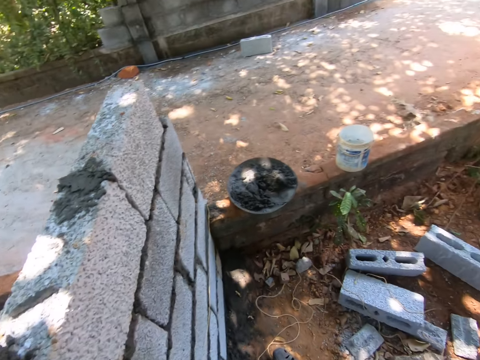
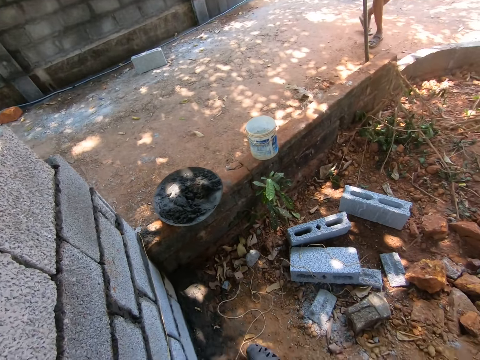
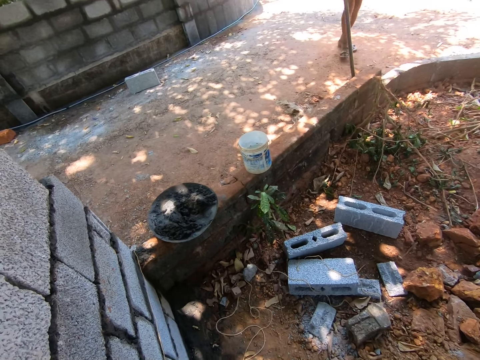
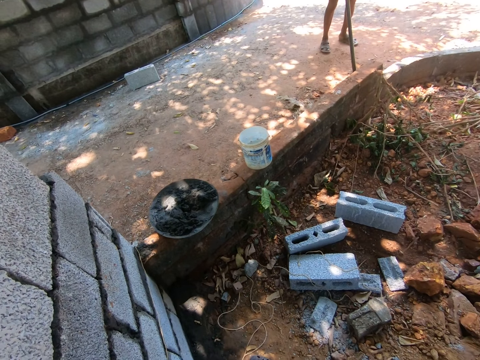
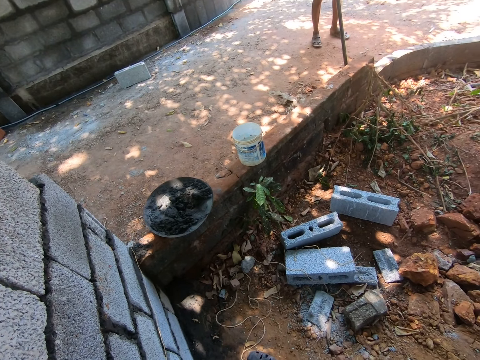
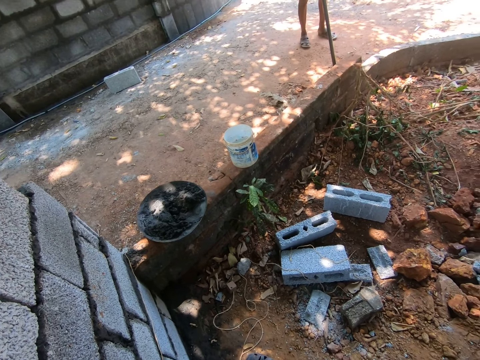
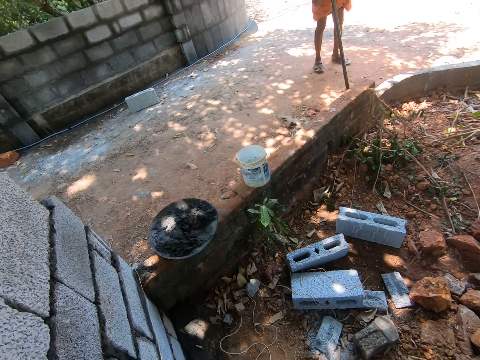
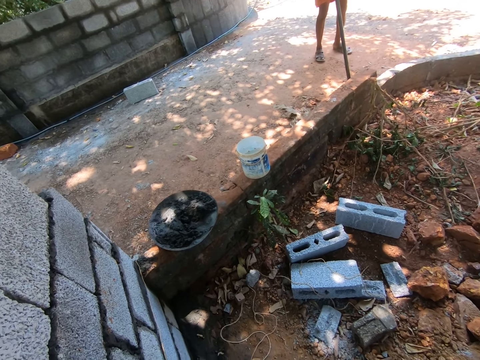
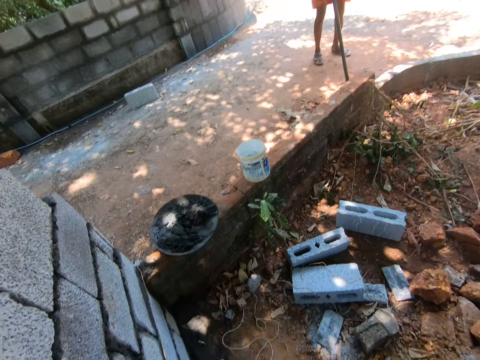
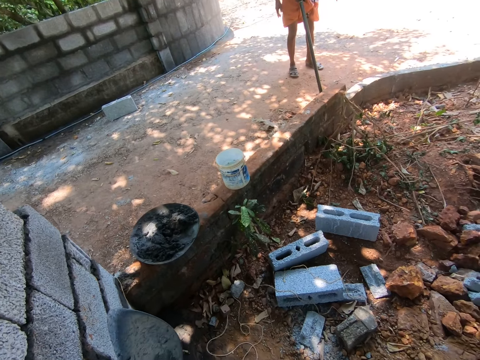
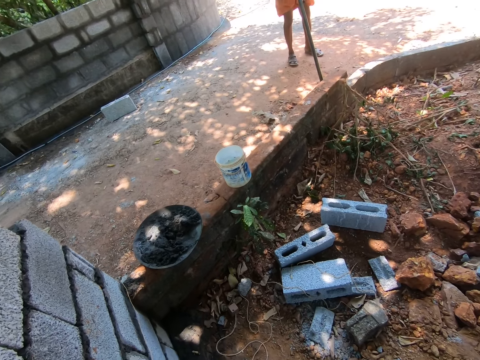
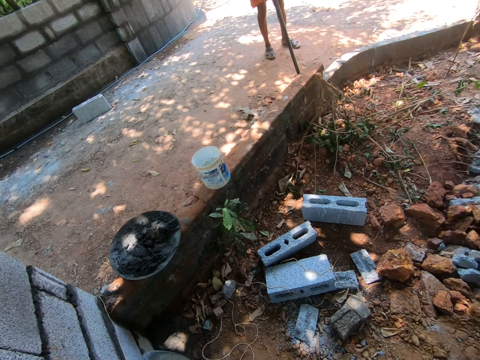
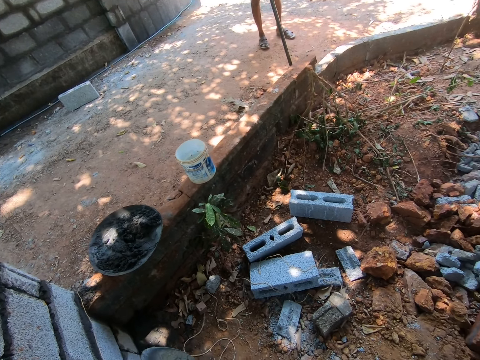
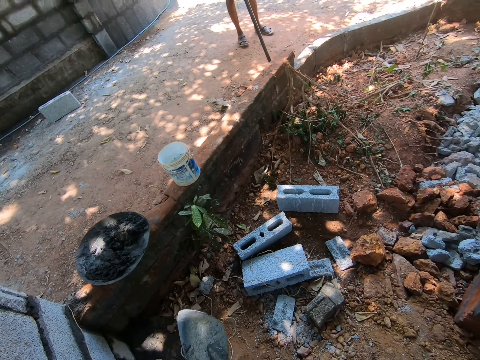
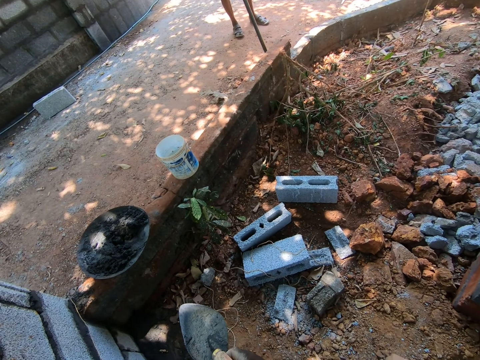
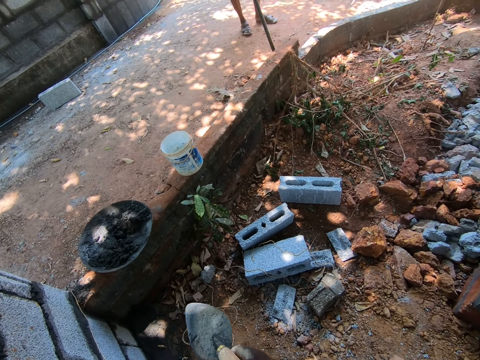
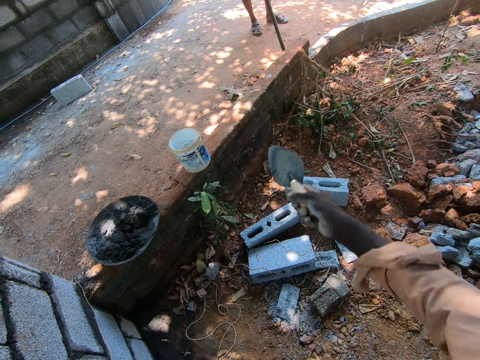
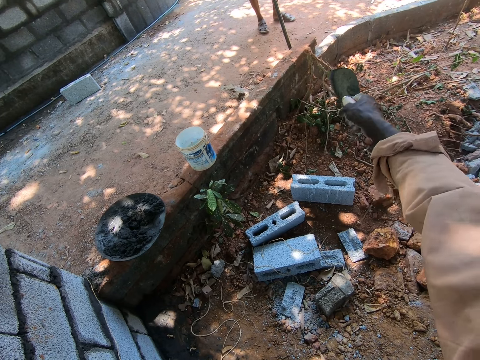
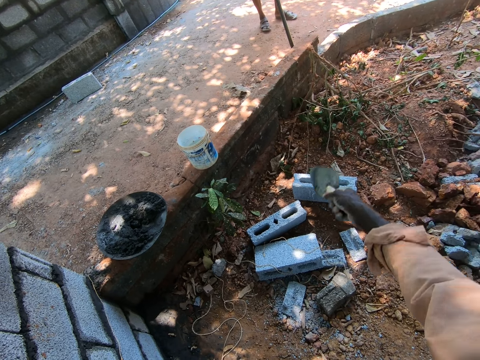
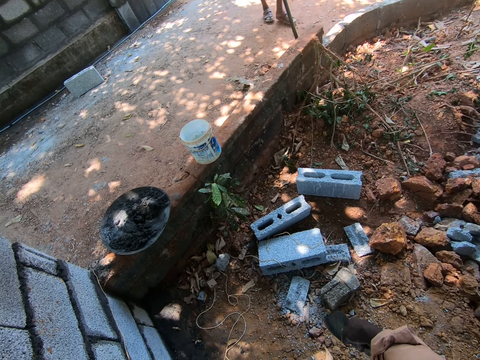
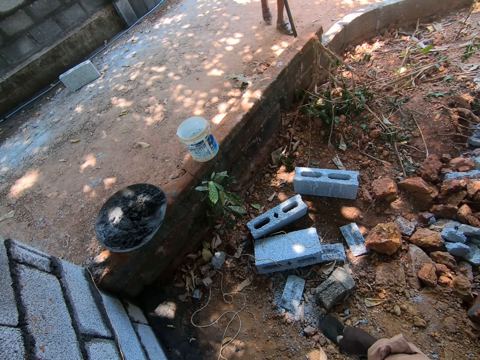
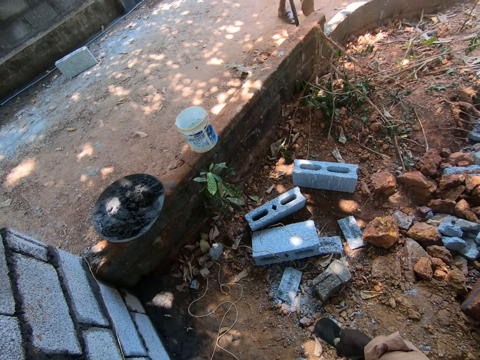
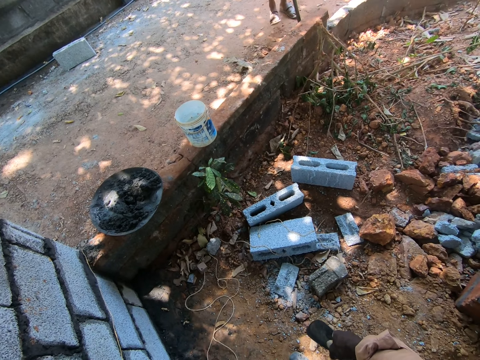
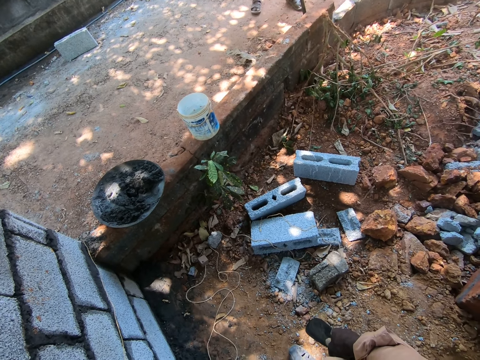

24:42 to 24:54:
The camera wearer looks aside. They hit the cement on the brick. They stretch the hand. They gesture out.

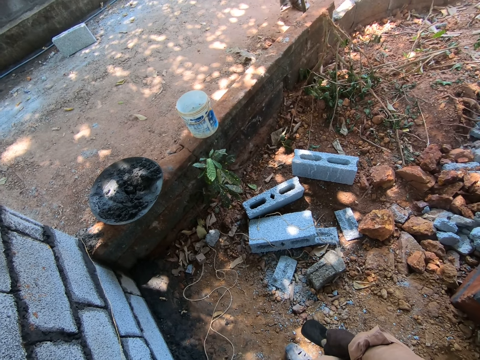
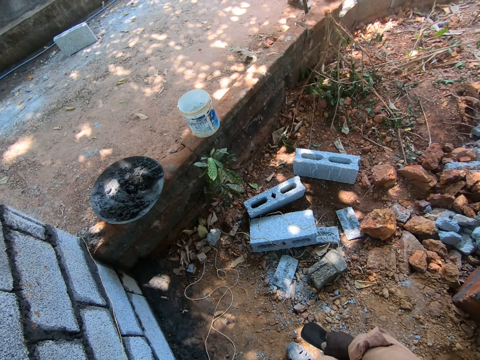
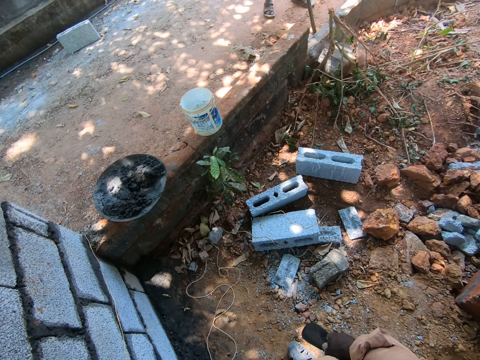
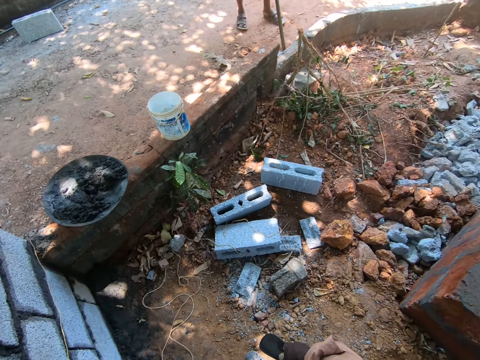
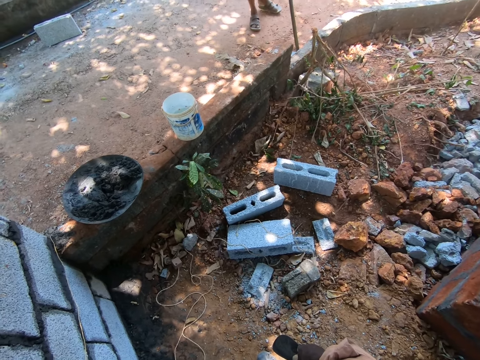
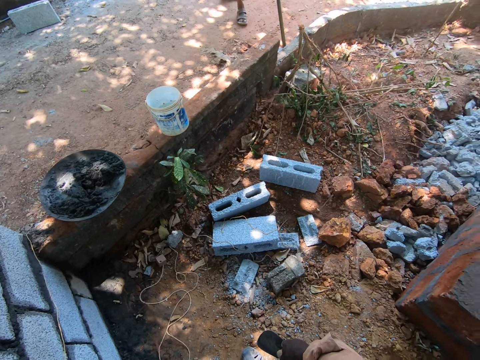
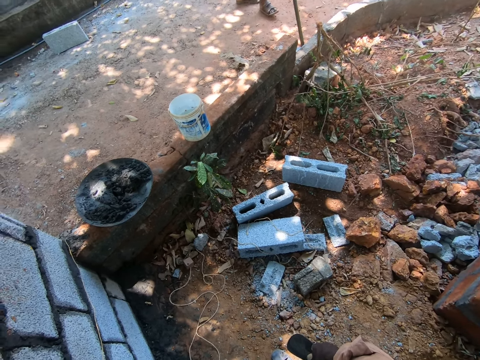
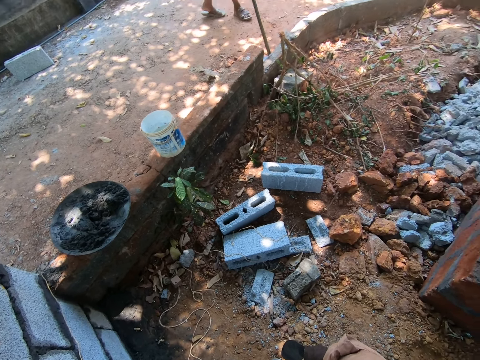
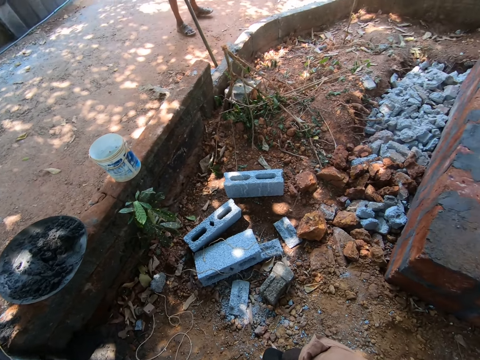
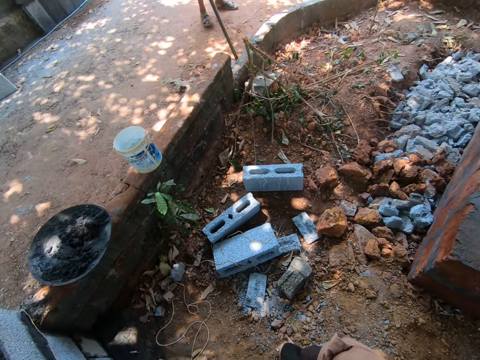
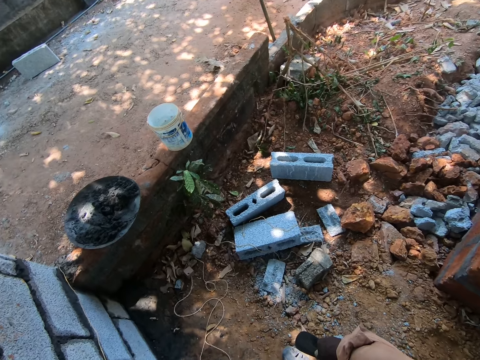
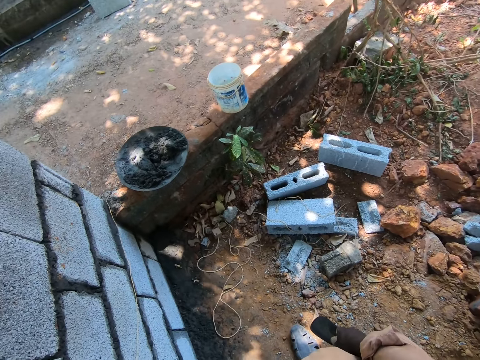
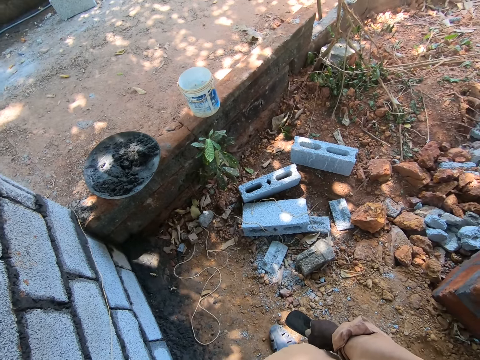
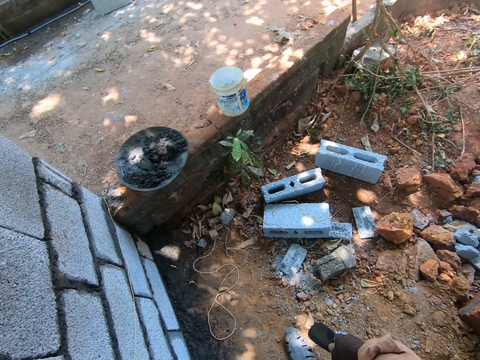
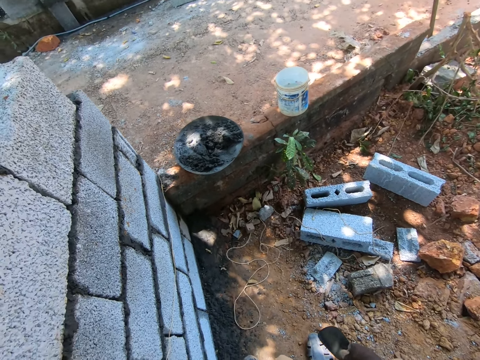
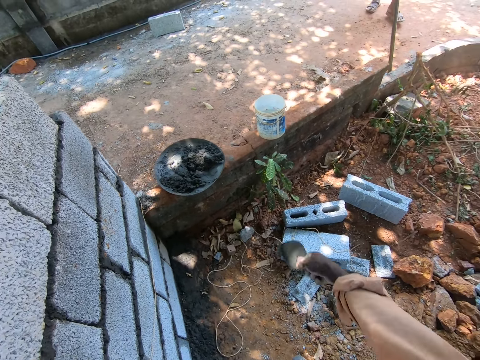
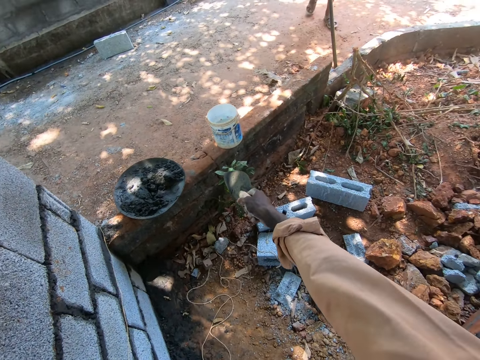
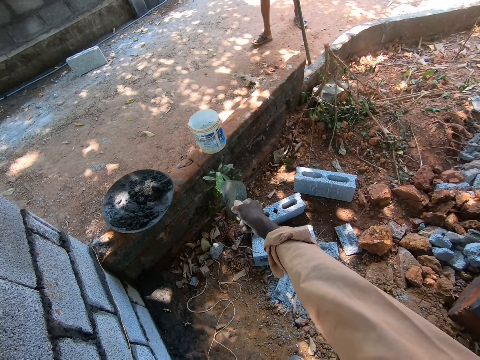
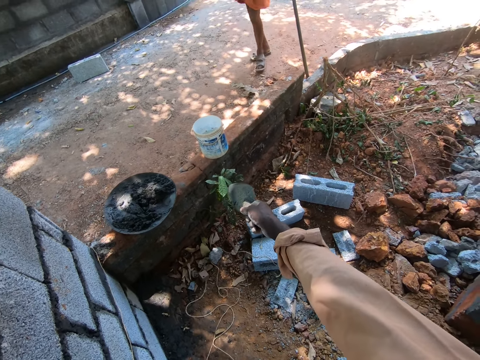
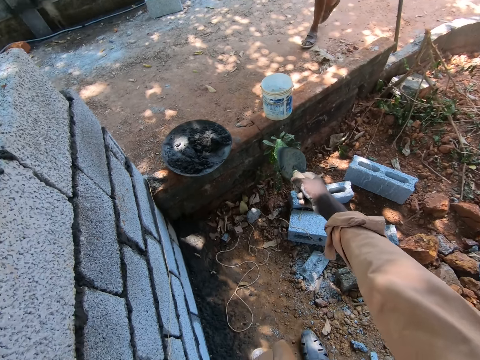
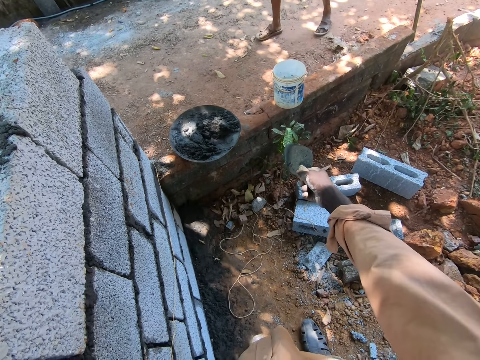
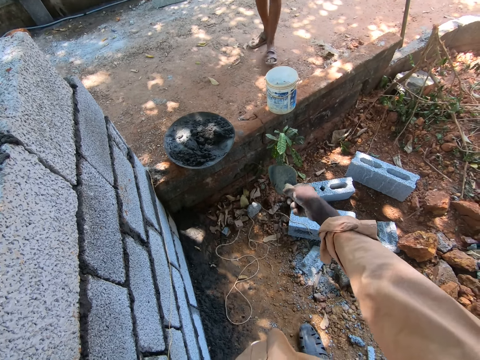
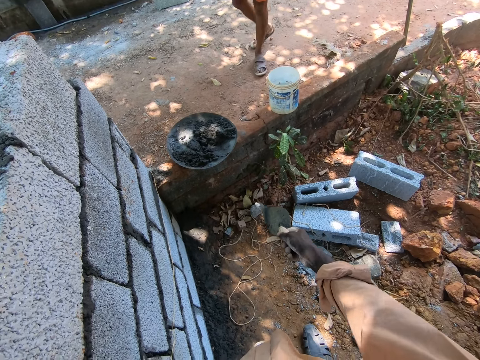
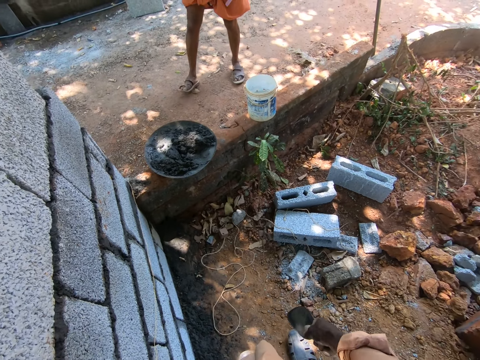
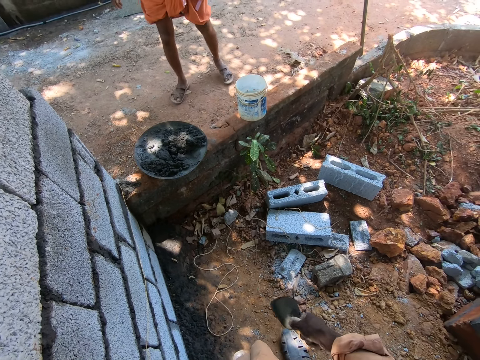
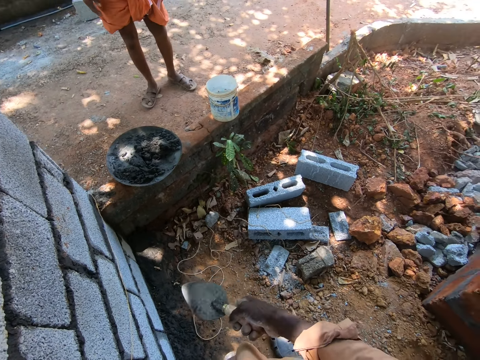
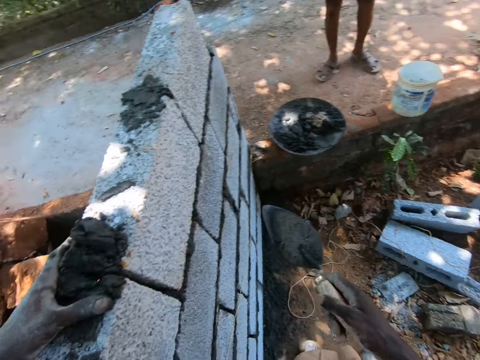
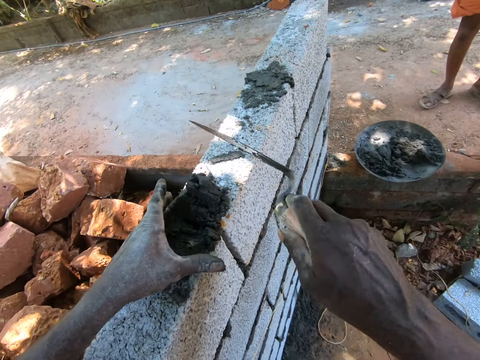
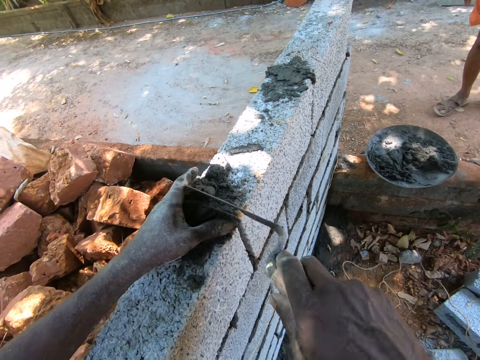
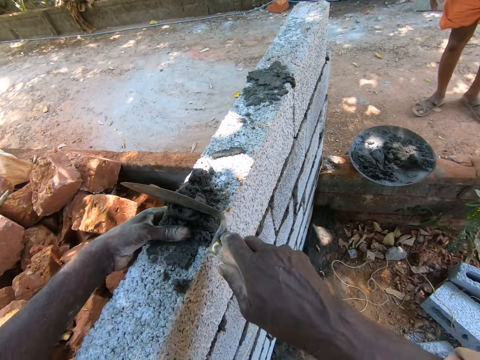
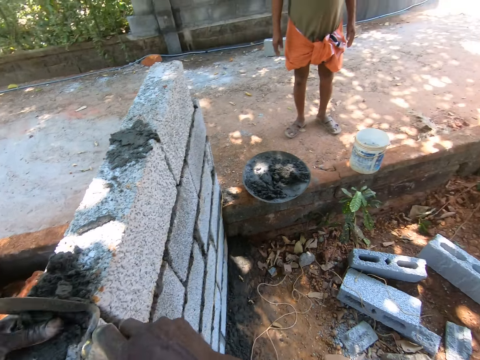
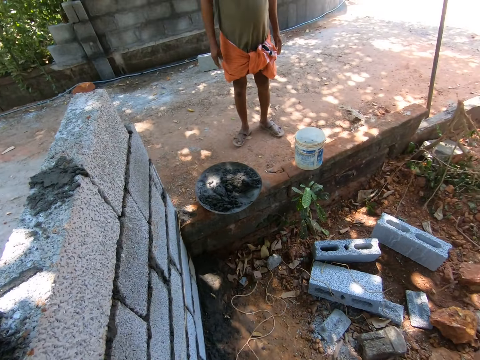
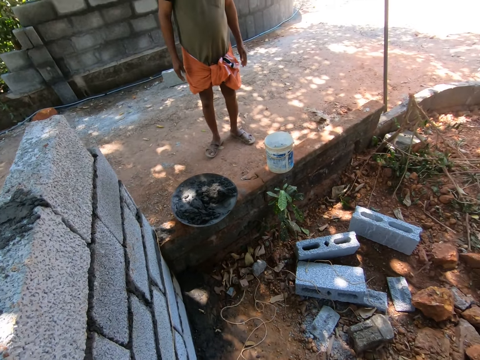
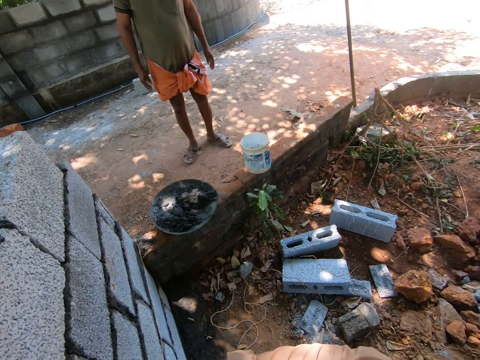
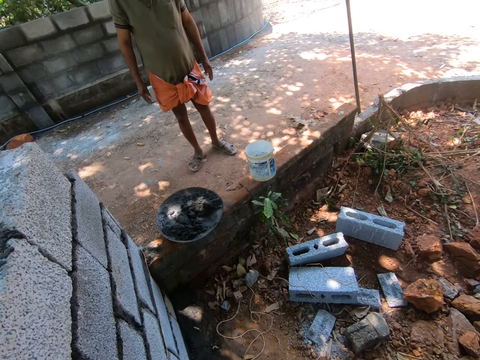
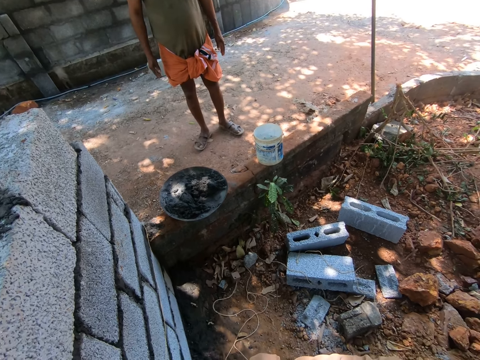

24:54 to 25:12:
The camera wearer hits the cement on the brick. They look around the construction site. They stretch the hand. They hit the cement on the brick. They apply the concrete on the bricks. They look aside.
